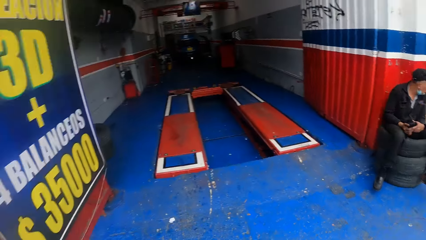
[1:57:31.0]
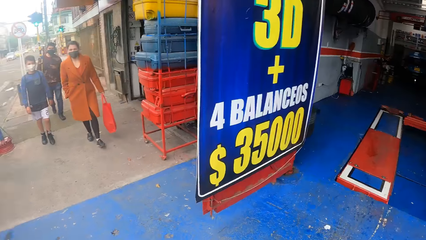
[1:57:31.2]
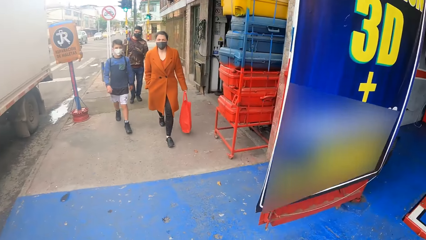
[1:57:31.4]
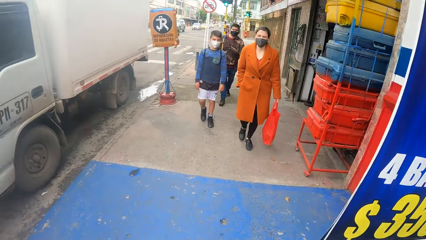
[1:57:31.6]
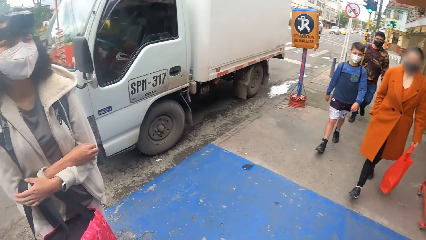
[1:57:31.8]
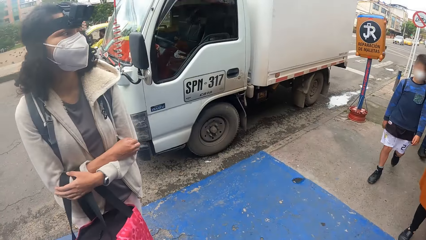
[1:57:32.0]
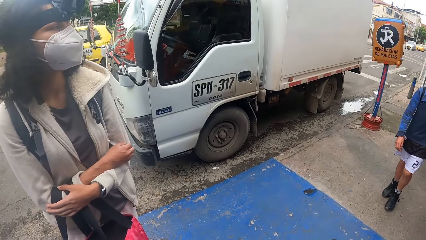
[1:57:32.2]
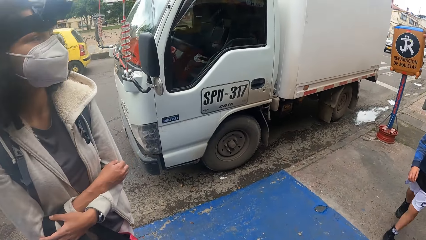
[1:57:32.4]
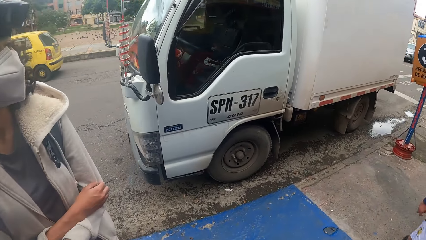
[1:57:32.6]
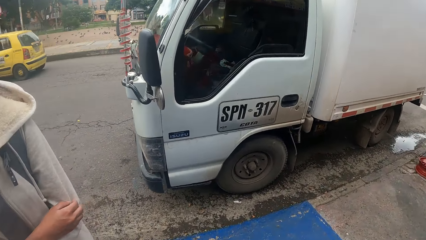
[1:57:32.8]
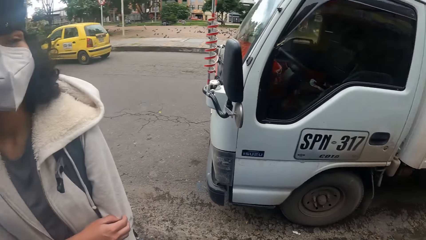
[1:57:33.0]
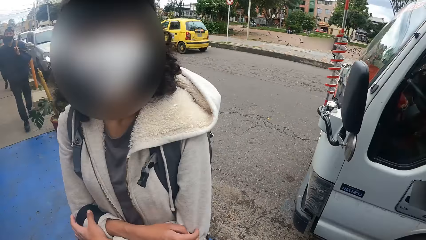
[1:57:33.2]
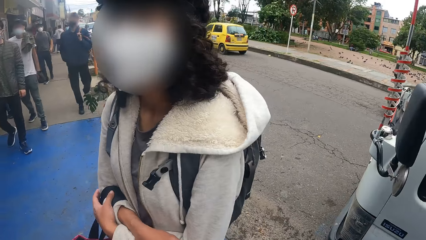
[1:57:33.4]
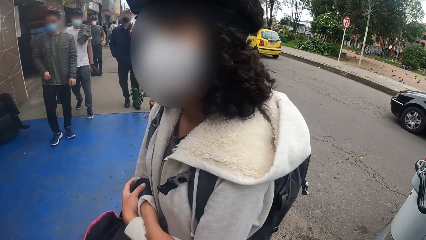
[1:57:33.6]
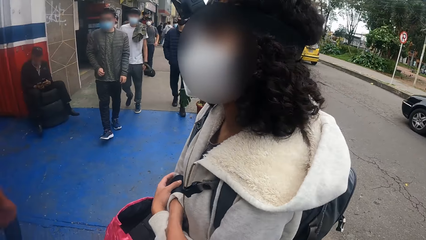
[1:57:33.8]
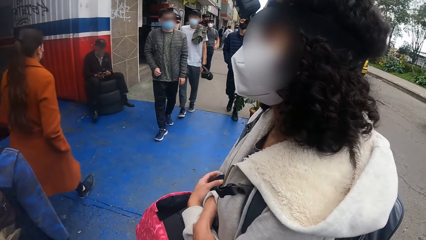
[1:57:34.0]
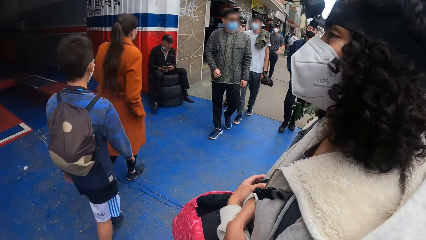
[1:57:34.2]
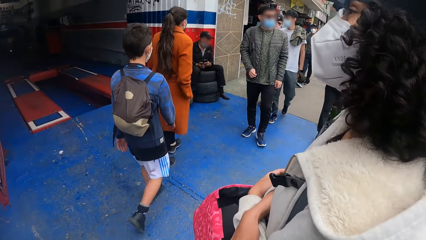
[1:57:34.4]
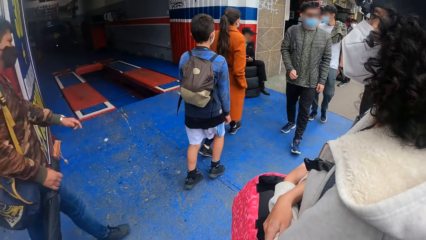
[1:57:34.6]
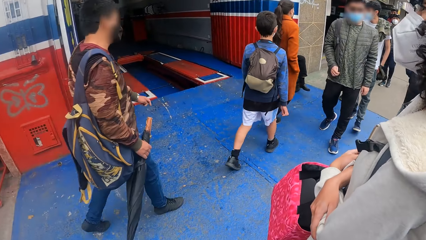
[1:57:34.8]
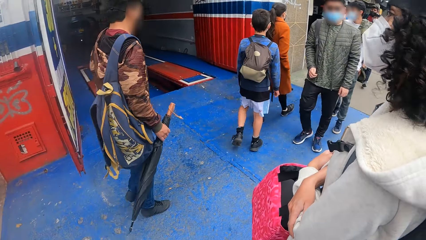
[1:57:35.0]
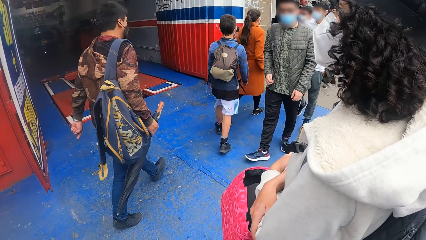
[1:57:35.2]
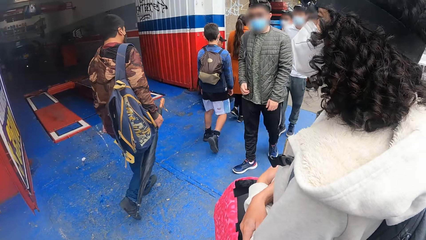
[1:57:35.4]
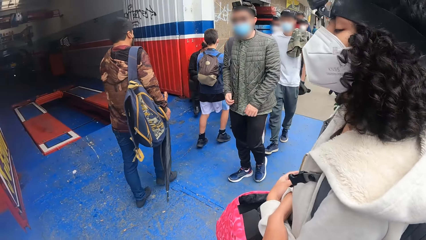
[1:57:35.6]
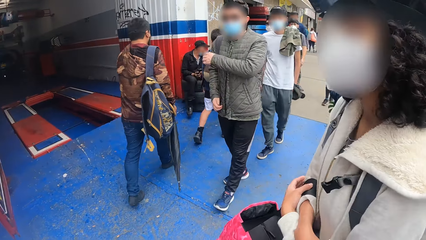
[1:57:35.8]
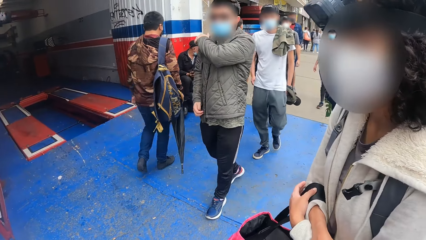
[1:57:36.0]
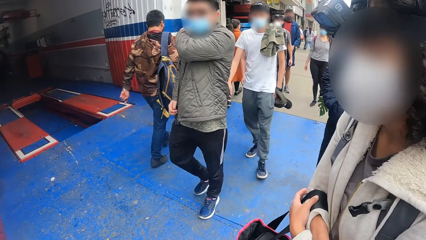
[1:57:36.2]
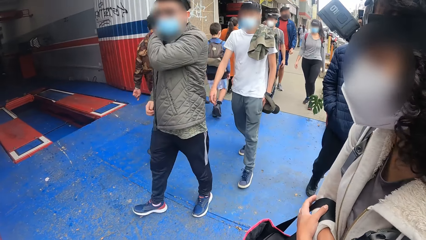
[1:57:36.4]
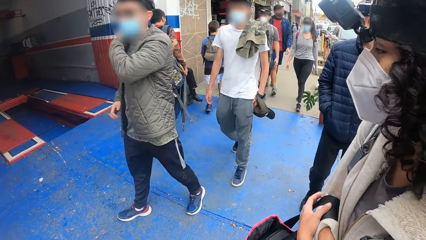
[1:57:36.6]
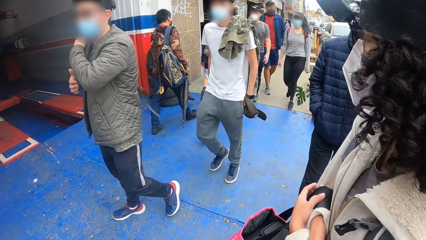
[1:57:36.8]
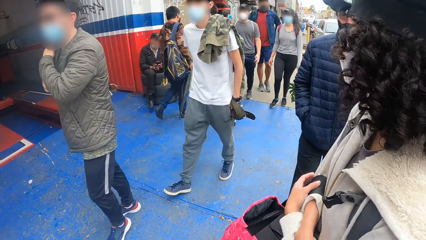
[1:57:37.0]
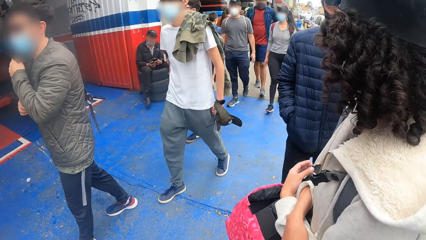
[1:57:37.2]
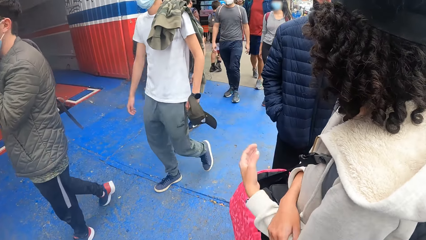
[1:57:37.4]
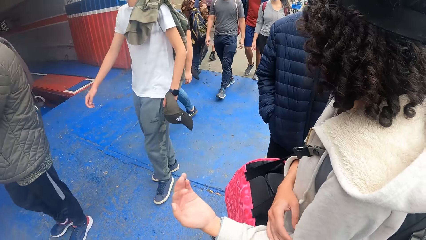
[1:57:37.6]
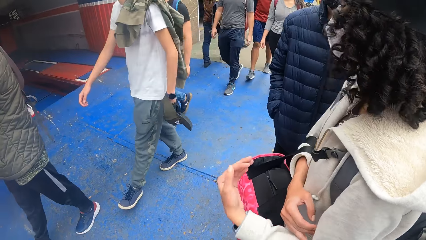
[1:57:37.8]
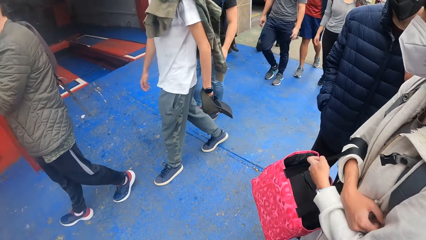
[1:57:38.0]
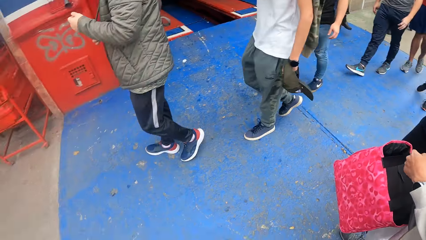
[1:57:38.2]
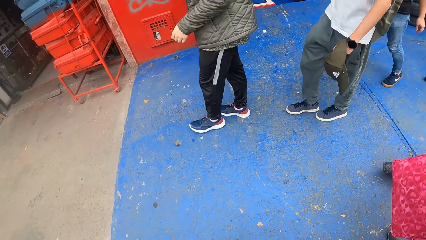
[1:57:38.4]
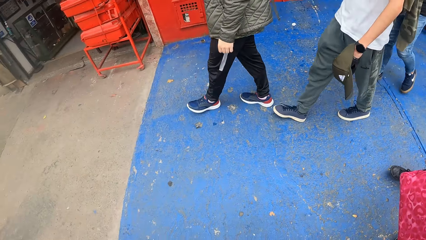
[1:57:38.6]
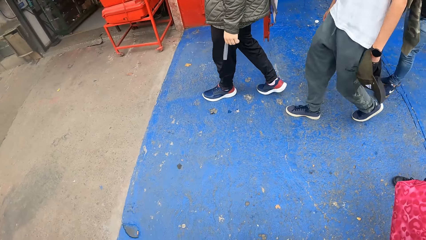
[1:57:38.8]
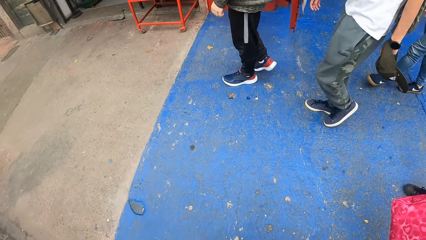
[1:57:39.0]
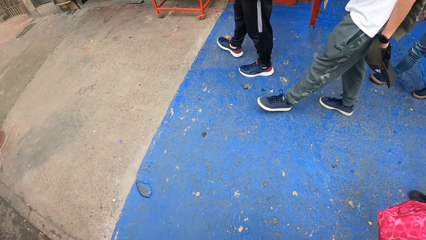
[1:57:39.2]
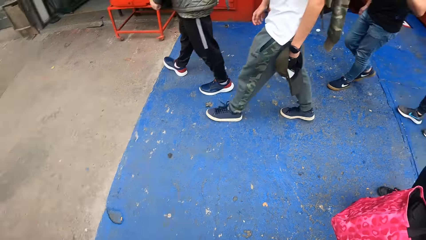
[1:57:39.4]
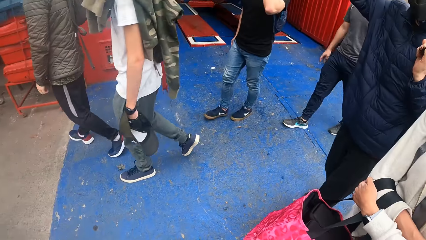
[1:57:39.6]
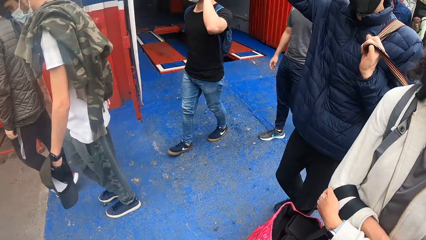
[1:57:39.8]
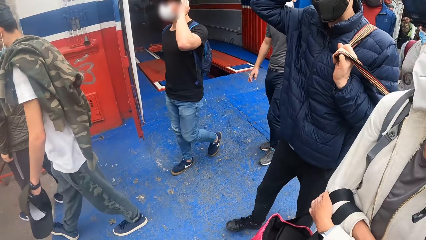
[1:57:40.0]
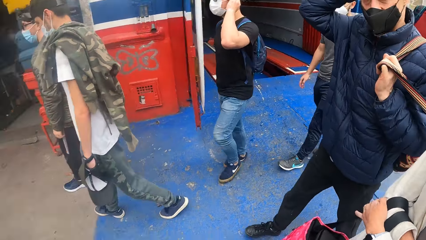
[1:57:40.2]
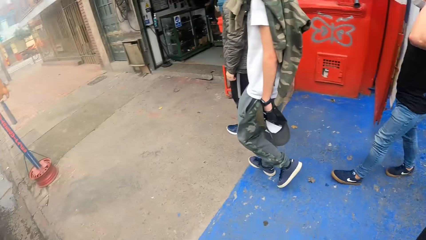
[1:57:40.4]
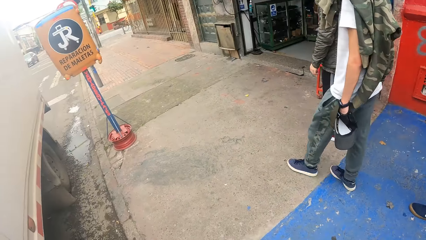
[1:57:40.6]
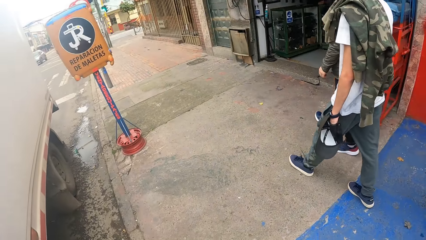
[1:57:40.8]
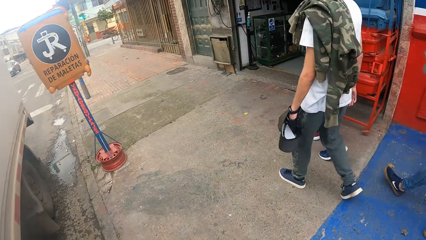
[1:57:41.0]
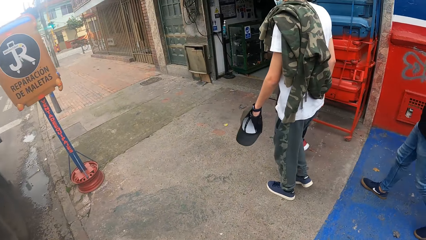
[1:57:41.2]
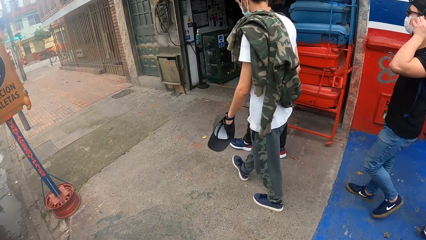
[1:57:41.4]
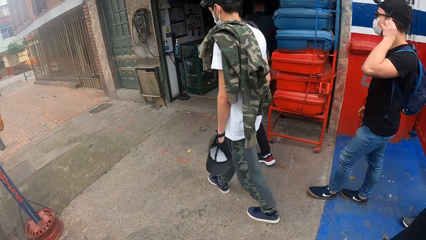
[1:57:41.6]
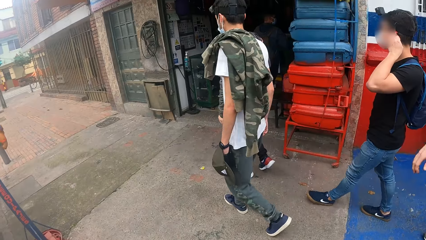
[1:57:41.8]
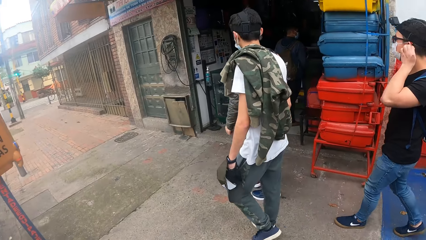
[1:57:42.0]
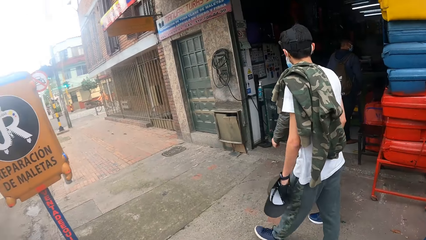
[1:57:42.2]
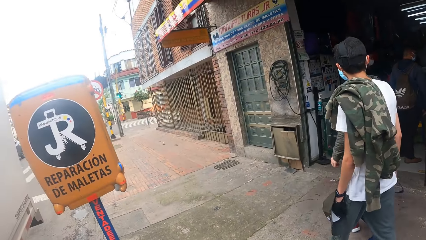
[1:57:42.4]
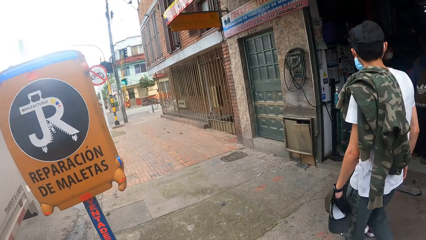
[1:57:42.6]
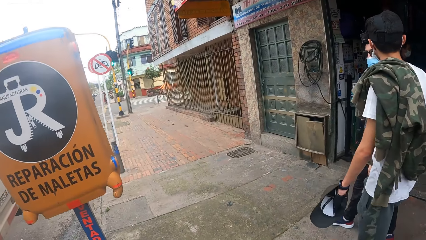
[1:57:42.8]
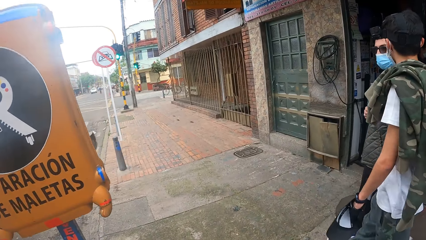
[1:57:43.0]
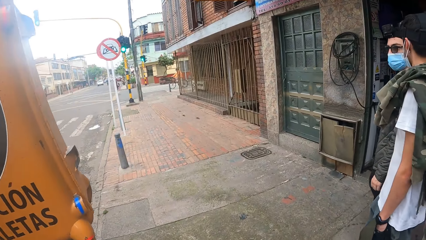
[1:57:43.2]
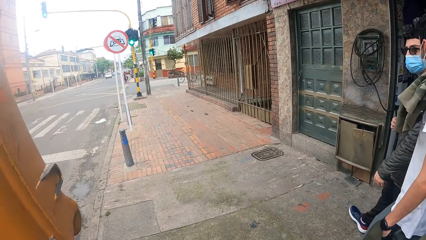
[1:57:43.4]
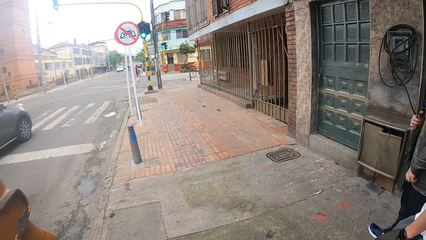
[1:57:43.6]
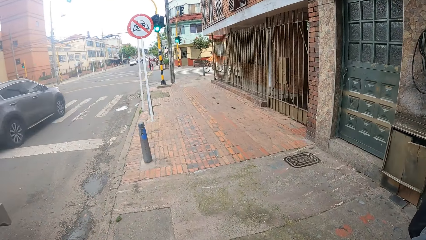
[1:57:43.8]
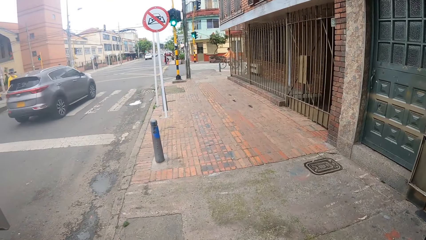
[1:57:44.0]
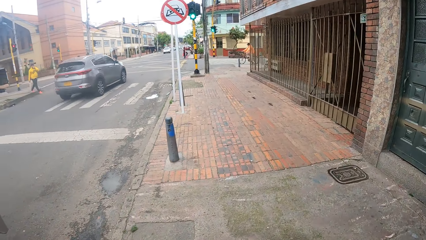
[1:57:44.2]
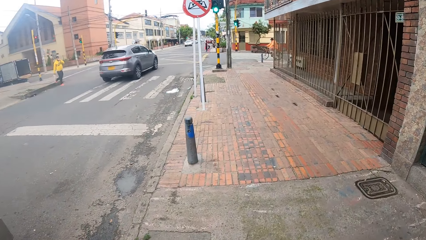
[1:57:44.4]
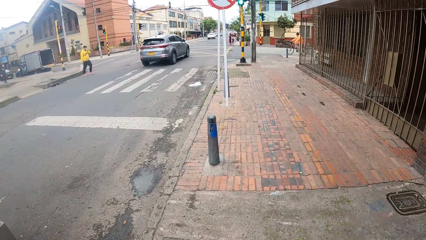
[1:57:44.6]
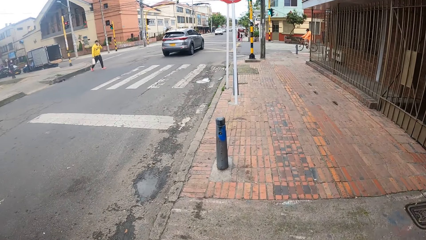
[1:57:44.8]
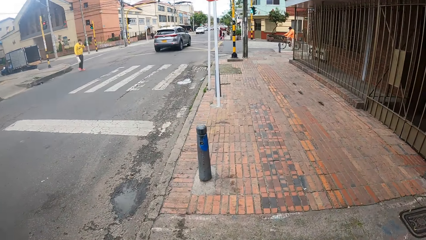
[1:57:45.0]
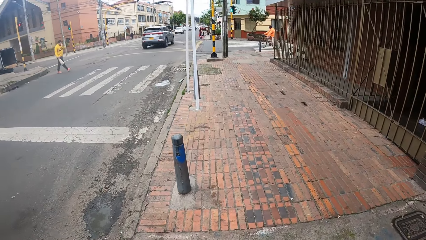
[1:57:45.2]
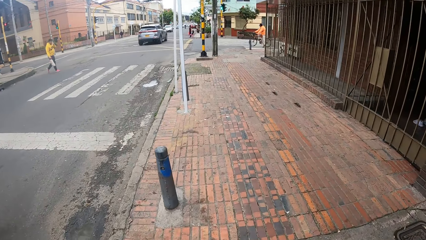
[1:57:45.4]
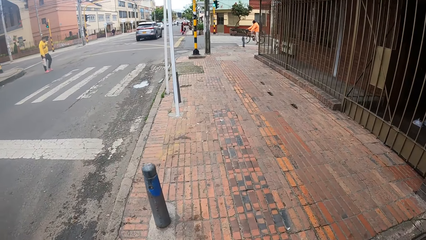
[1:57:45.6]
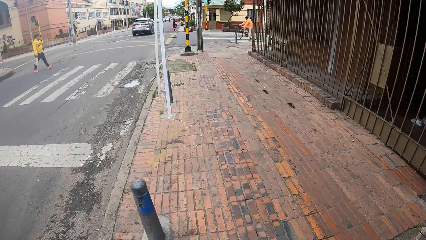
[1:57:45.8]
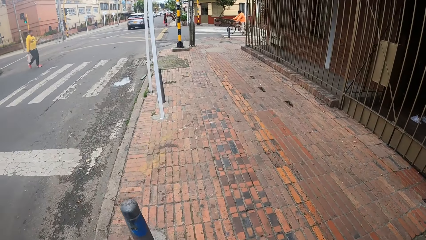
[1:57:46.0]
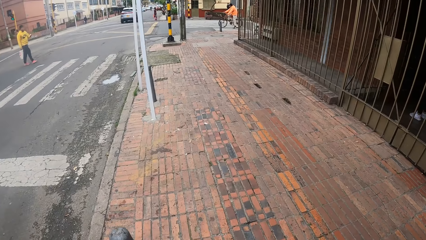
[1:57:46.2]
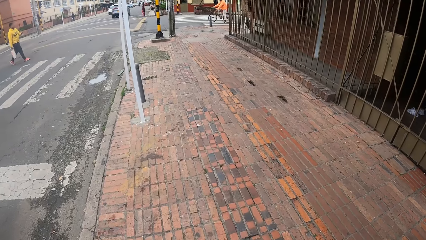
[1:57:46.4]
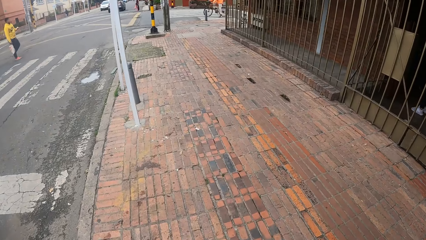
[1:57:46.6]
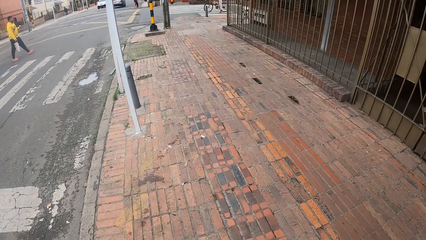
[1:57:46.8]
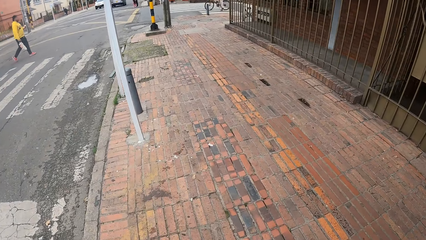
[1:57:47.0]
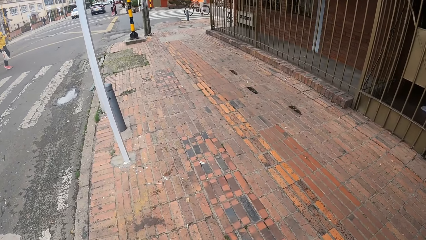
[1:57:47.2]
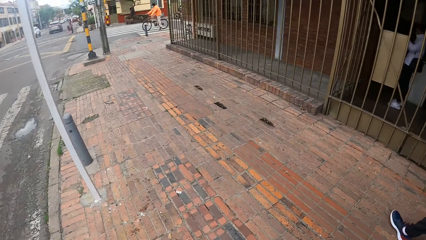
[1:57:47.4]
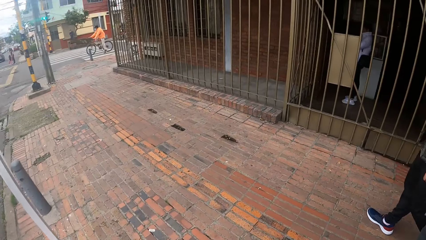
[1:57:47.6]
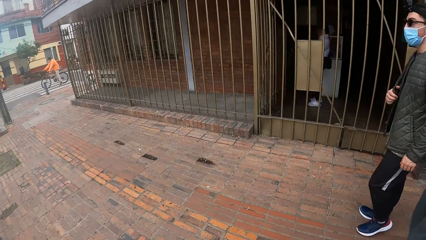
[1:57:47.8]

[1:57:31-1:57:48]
A person walks on the sidewalk with three other persons. Another person walks on the sidewalk with two other persons. The camera wearer looks around. Another person looks around. A man places his left hand on his shoulder. The man holds the strap of a bag with his right hand. A woman removes her left hand from her right hand. A person walks on the sidewalk with another person. The person who looked around gestures. Another man adjusts his nose mask with his left hand. He touches the face mask strings. Another person crosses a road.
